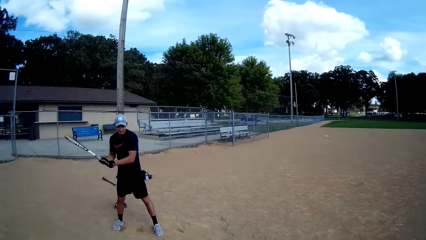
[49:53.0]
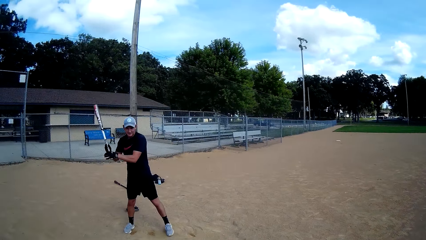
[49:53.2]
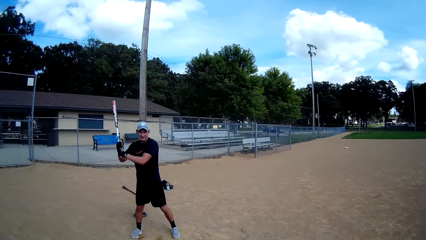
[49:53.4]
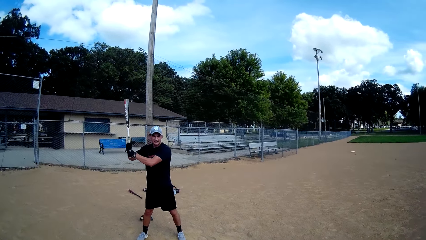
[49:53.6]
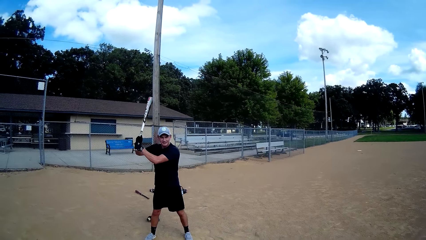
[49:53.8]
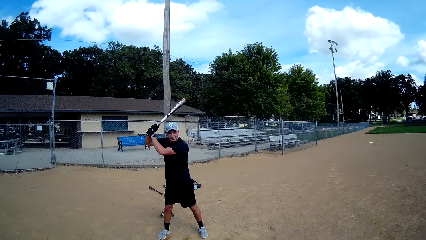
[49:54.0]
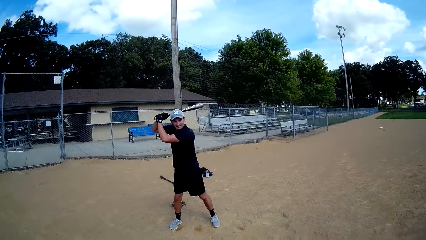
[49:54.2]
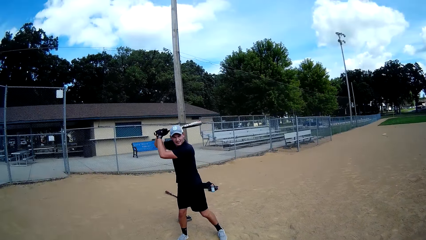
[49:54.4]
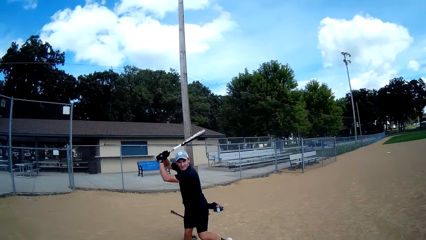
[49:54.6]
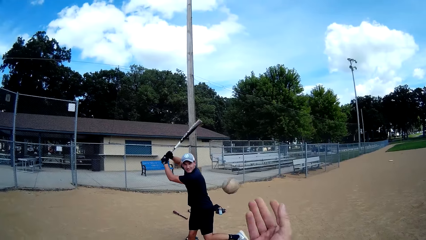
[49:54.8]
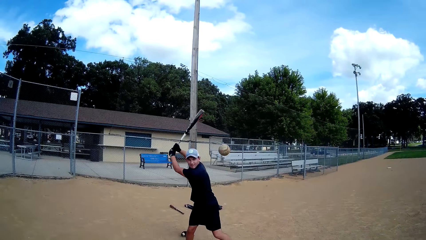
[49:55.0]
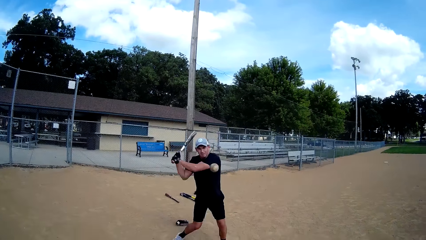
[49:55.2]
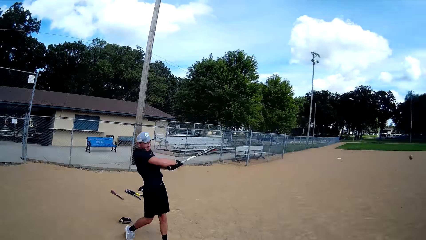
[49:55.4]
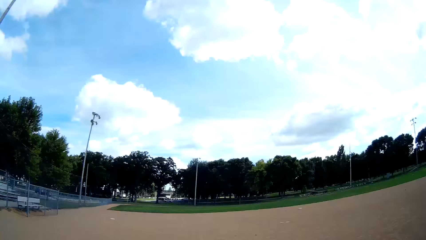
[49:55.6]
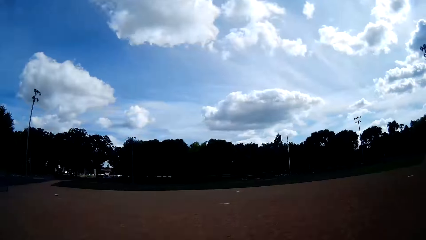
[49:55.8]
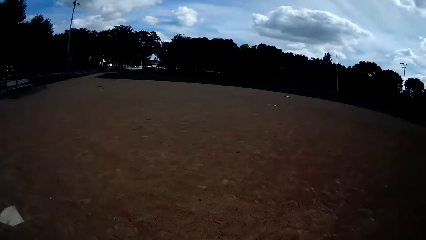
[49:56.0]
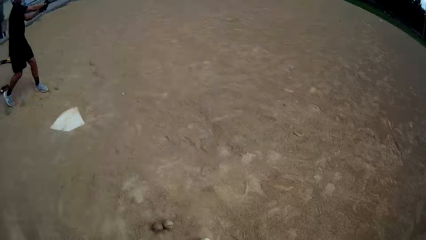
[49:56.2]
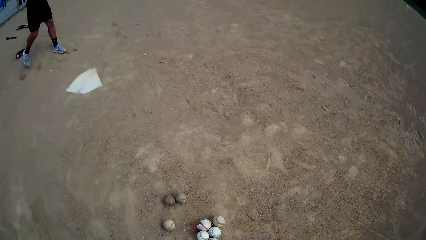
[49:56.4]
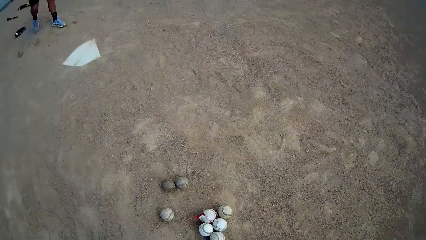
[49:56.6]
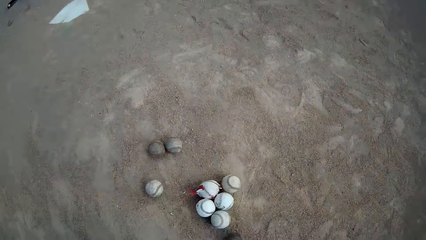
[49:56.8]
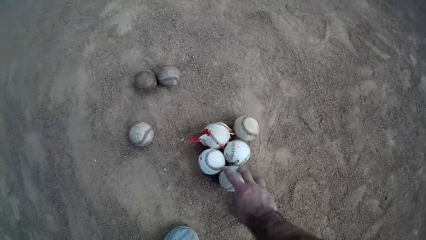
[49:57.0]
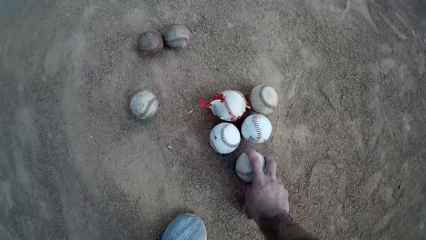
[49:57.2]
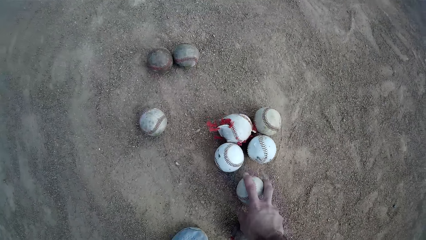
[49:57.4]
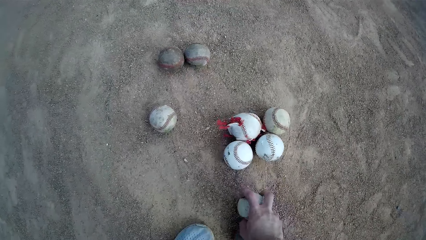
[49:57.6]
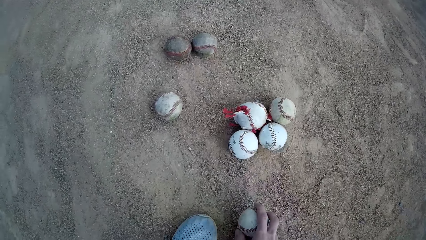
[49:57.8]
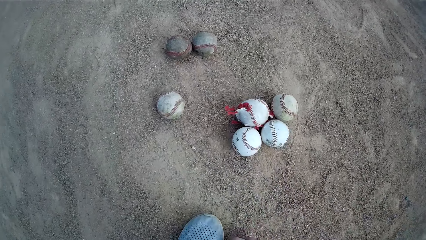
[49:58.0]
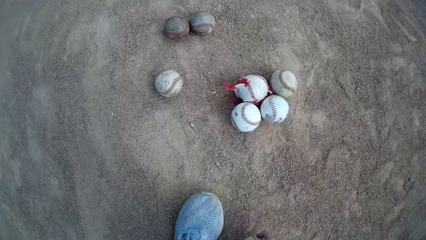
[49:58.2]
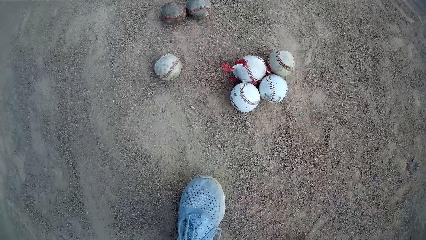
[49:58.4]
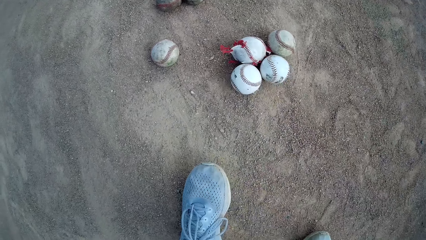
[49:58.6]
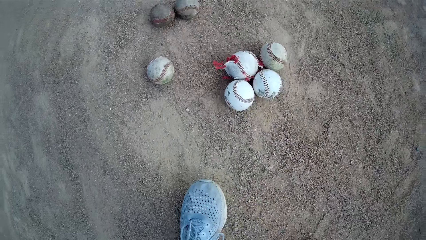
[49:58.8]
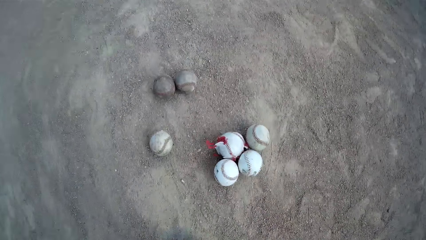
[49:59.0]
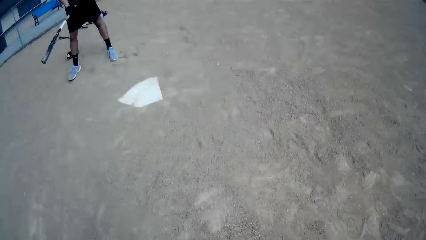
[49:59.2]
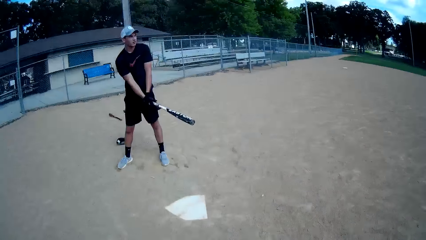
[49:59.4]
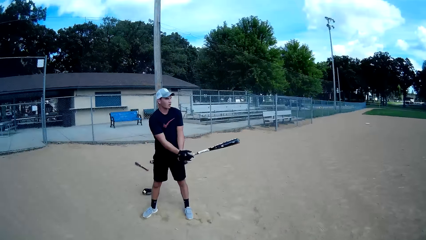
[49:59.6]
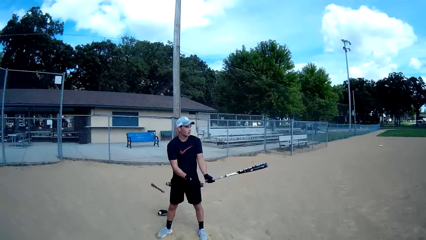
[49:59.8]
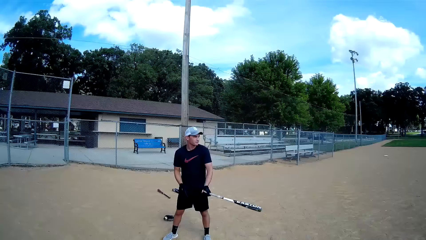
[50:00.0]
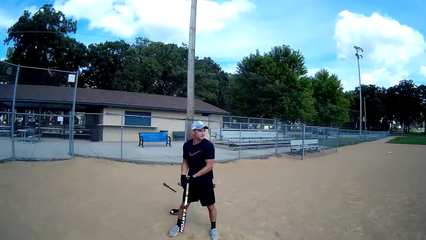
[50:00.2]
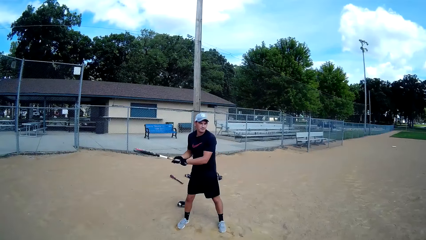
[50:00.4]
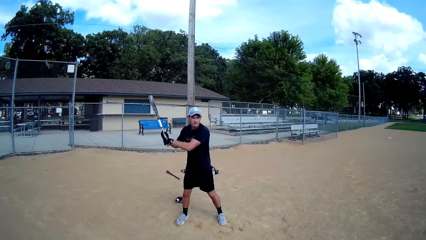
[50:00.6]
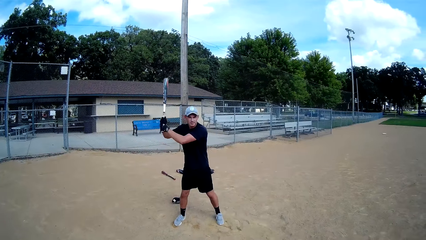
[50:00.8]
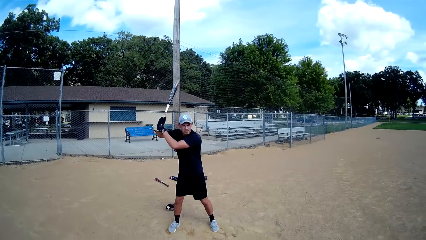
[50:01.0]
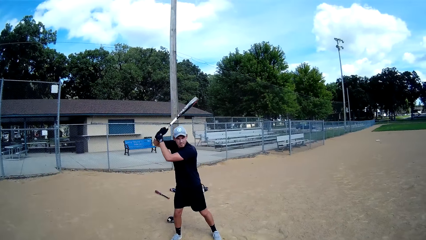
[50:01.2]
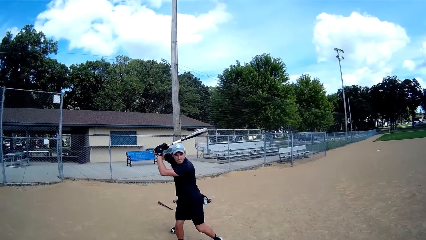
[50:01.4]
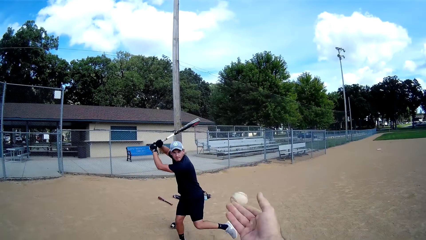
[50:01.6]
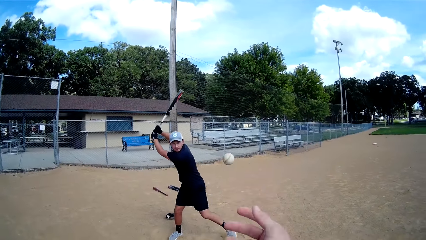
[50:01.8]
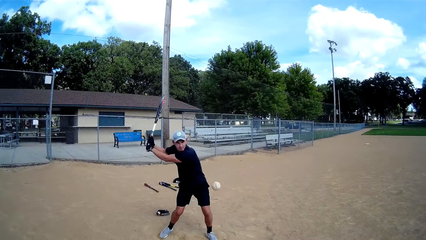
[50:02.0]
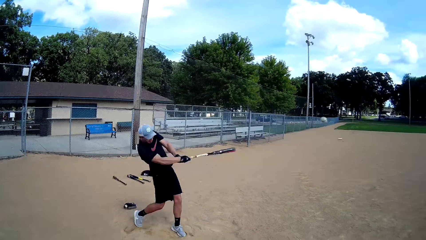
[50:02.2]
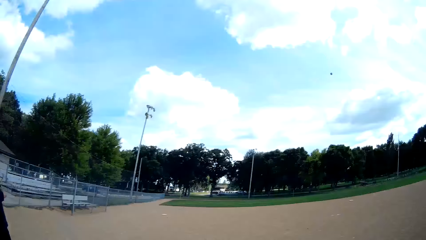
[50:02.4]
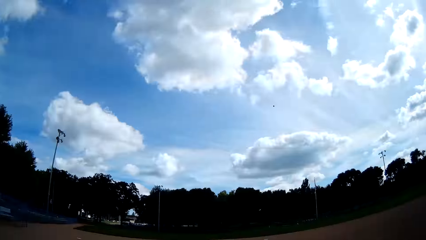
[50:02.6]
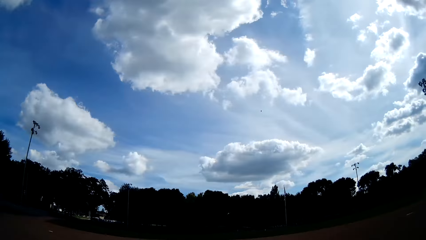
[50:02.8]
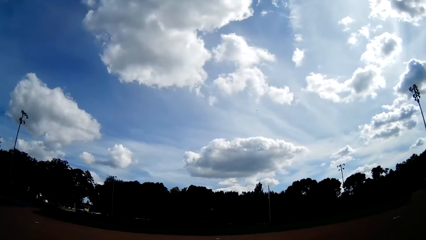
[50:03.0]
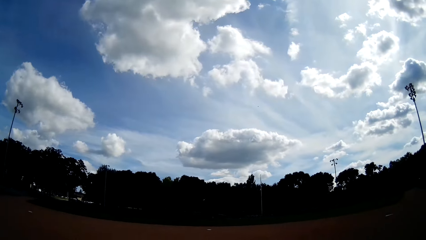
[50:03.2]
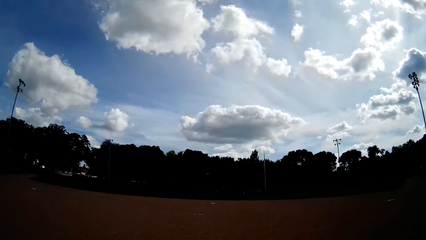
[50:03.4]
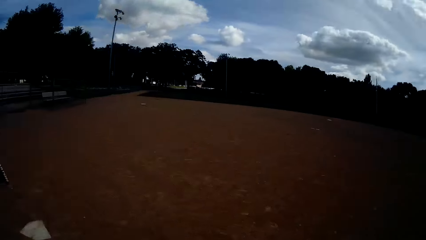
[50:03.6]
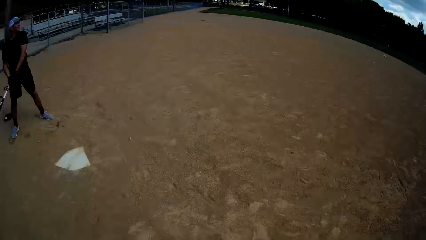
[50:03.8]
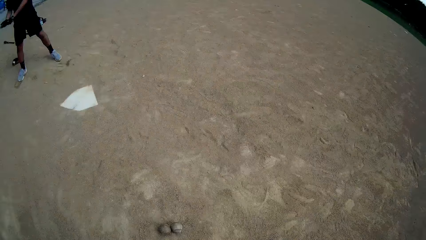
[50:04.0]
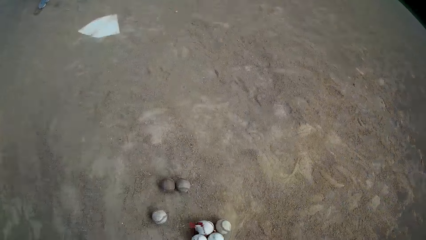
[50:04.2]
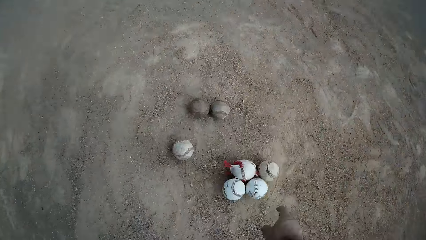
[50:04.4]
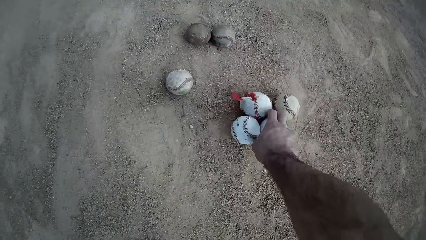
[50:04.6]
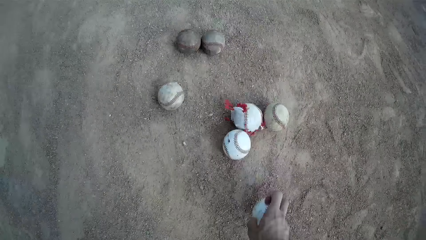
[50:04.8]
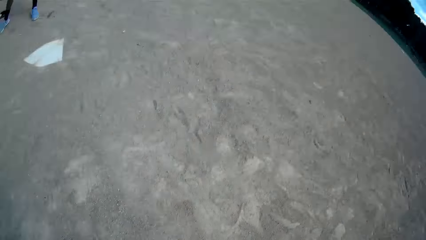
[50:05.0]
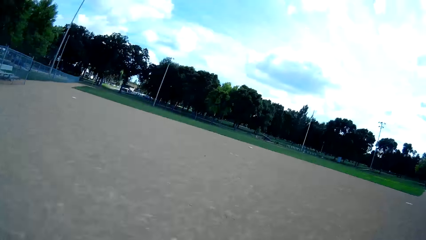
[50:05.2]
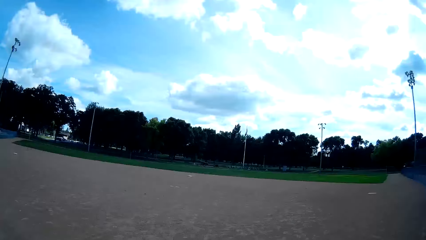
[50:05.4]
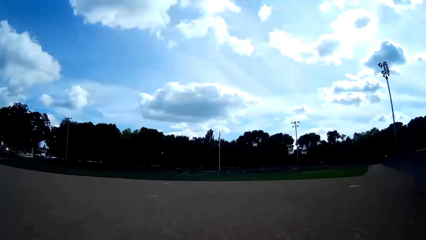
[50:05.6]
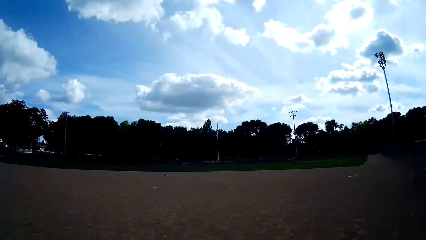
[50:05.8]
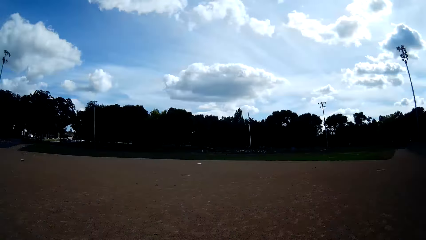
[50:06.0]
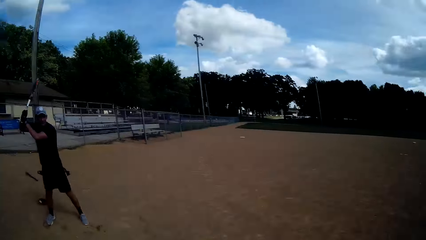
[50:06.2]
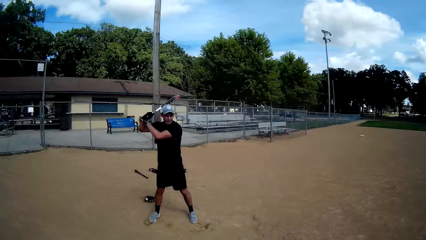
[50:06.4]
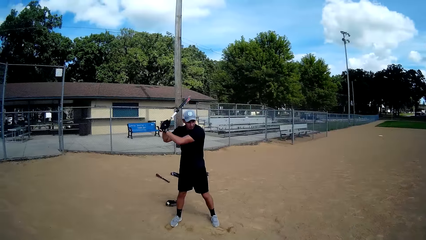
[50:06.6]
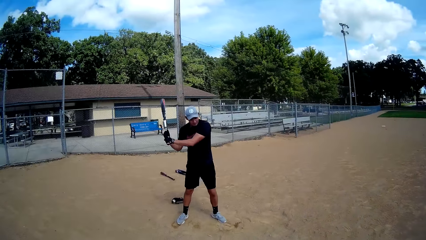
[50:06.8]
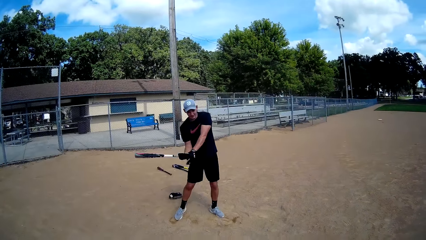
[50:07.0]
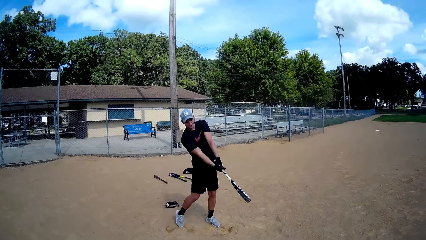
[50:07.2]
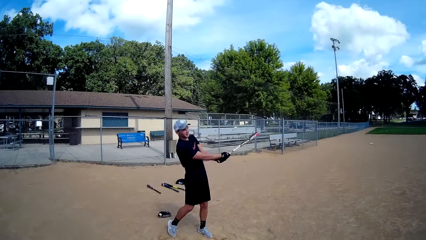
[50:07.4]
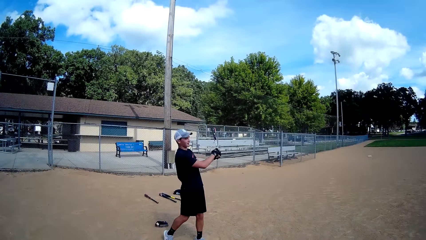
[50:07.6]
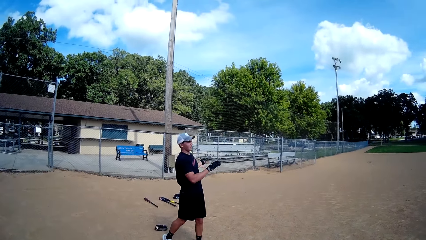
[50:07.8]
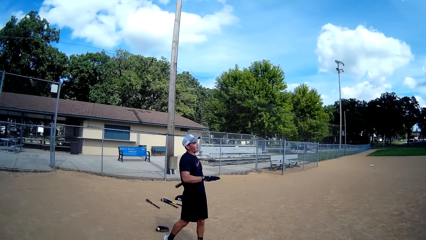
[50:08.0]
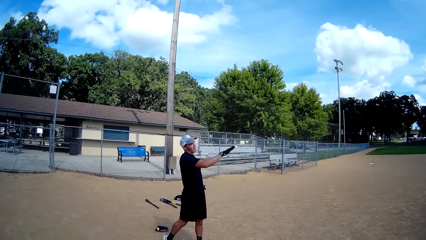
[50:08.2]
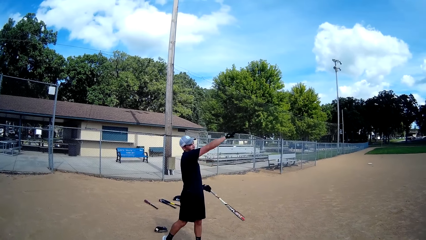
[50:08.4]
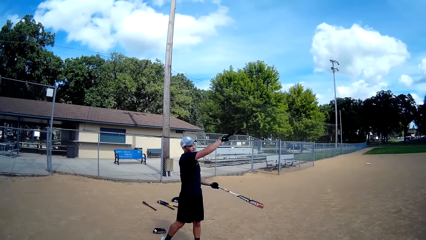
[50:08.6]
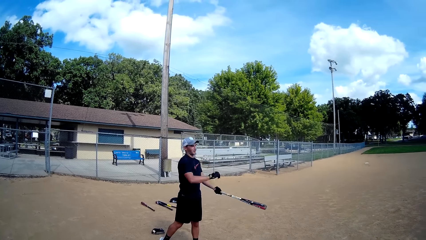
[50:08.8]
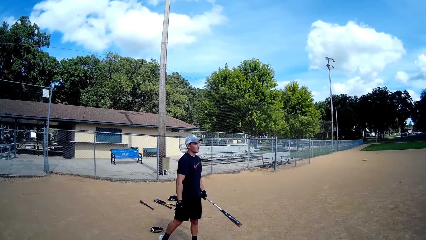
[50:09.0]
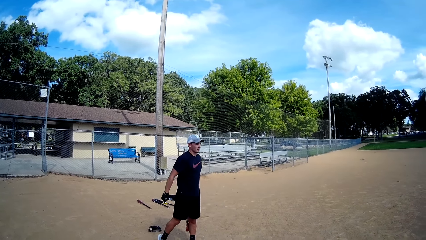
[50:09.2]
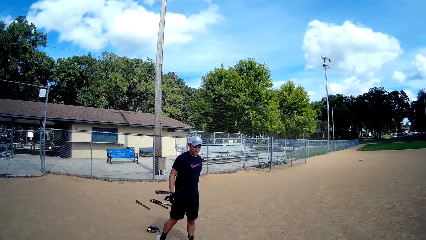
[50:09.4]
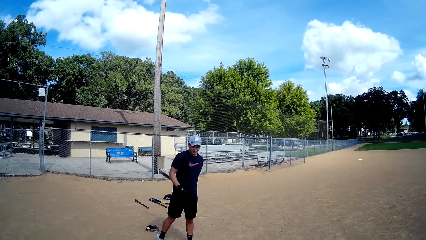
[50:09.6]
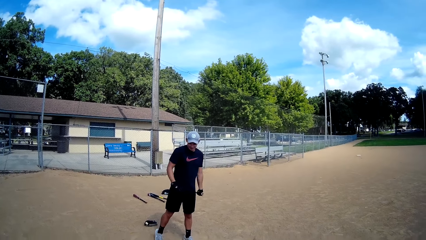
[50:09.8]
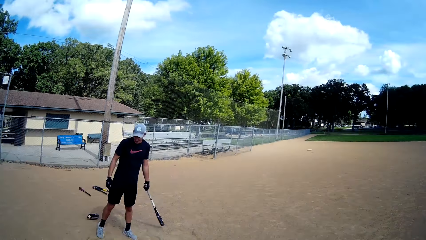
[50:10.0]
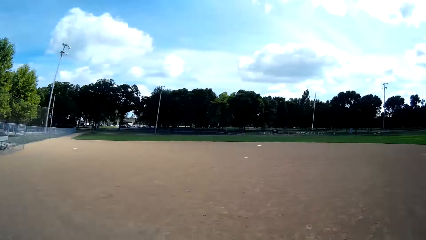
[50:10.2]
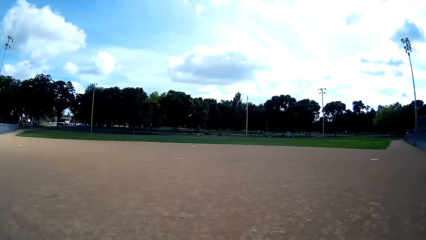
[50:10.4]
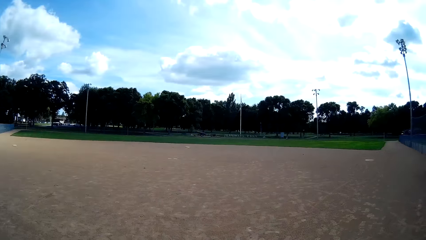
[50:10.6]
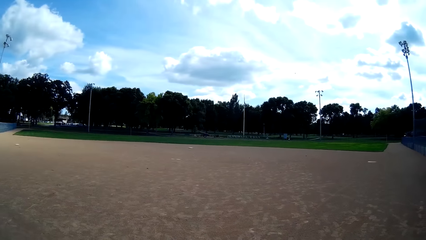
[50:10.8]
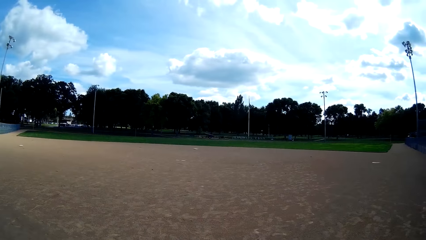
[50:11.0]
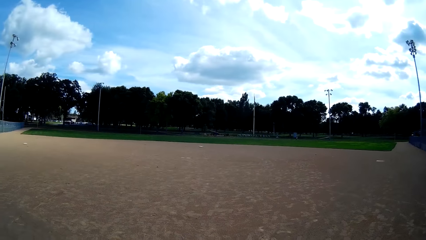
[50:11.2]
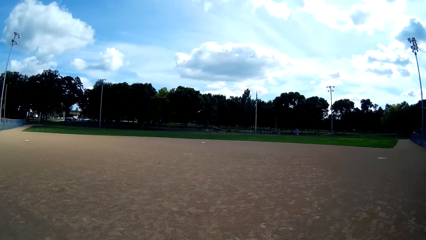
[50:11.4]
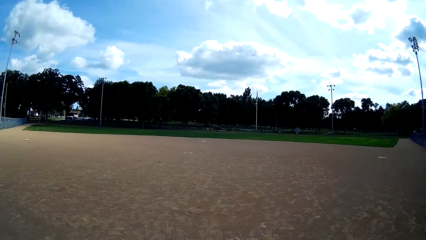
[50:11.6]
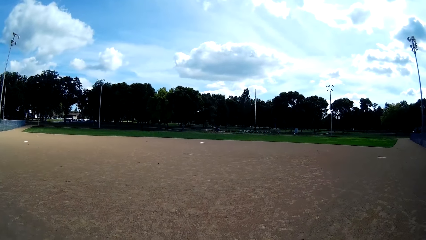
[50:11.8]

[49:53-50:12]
The camera wearer throws a baseball to the man. The man hits the baseball with the baseball bat. The camera wearer talks to the man. They pick up the baseball from the ground. The man communicates with the camera wearer. The camera wearer throws the baseball to the man. The man hits the baseball with the baseball bat. The camera wearer talks to the man. They pick up the baseball from the ground. The man communicates with the camera wearer, lifts up the golf stick, sways the golf stick, lifts up his hand, and sways the golf stick. The camera wearer replies to the man.
